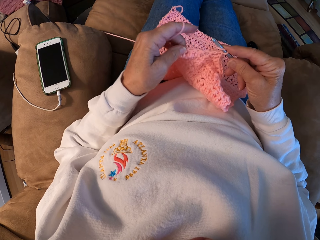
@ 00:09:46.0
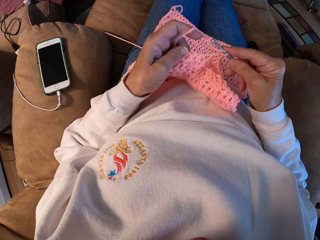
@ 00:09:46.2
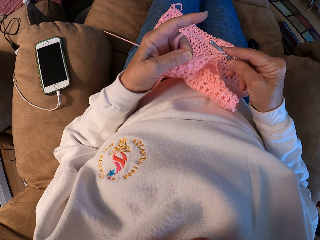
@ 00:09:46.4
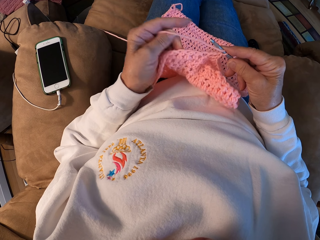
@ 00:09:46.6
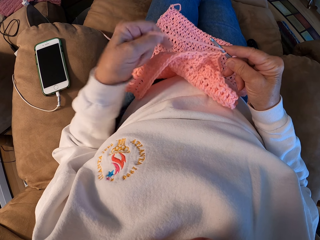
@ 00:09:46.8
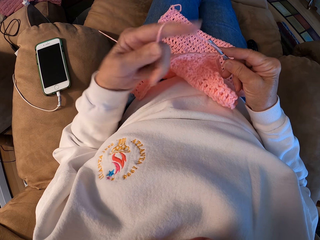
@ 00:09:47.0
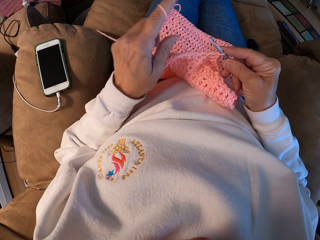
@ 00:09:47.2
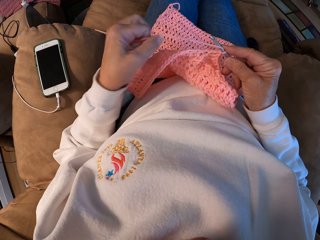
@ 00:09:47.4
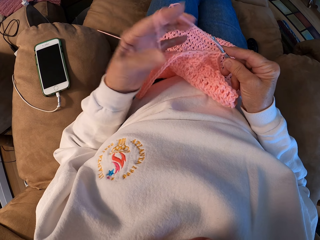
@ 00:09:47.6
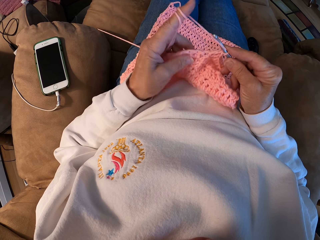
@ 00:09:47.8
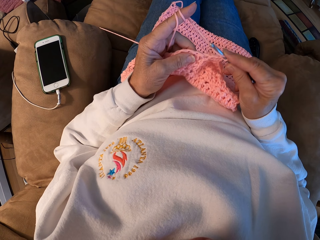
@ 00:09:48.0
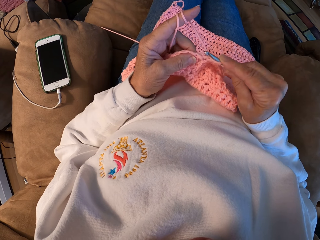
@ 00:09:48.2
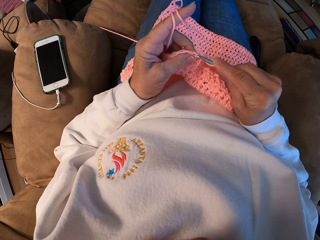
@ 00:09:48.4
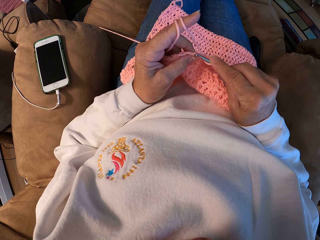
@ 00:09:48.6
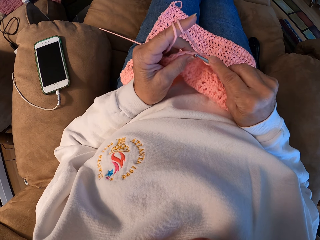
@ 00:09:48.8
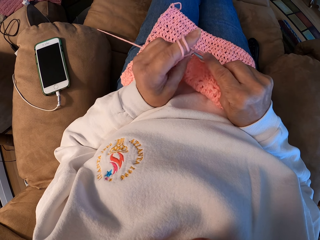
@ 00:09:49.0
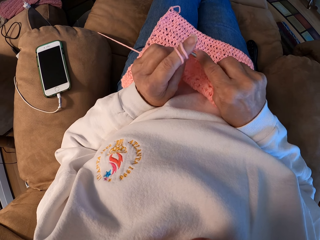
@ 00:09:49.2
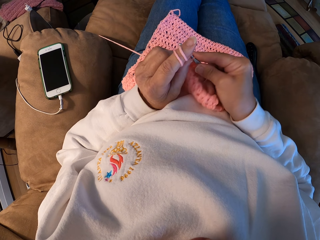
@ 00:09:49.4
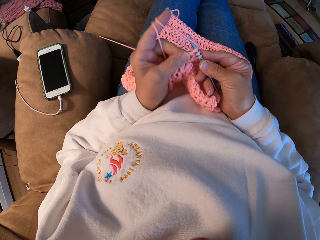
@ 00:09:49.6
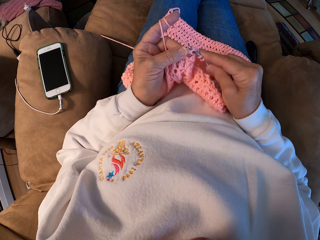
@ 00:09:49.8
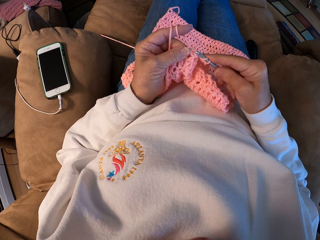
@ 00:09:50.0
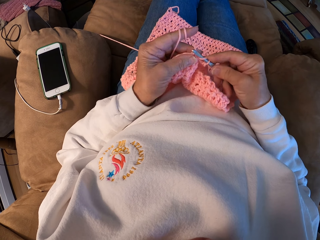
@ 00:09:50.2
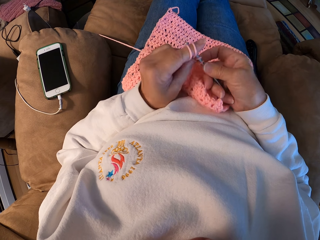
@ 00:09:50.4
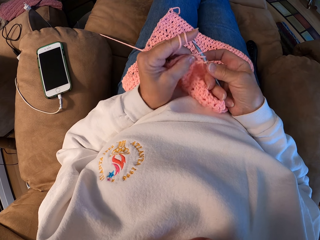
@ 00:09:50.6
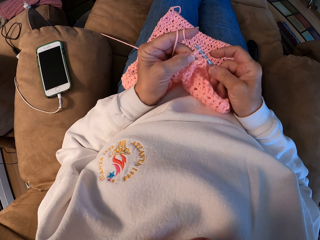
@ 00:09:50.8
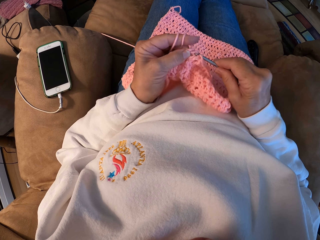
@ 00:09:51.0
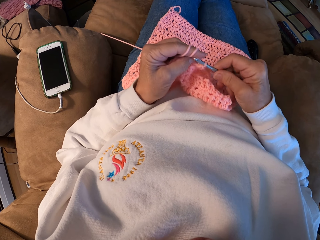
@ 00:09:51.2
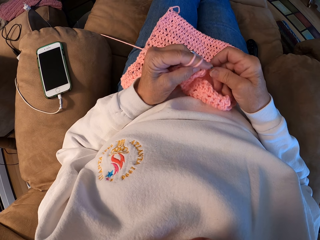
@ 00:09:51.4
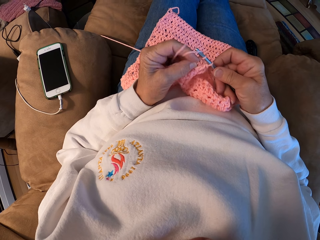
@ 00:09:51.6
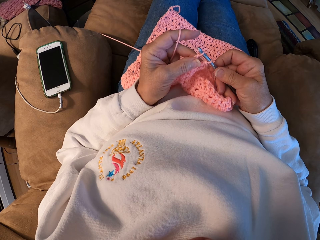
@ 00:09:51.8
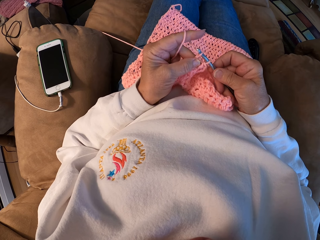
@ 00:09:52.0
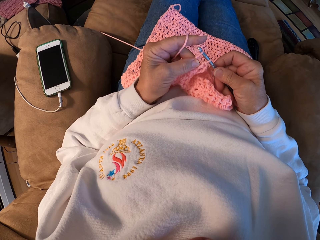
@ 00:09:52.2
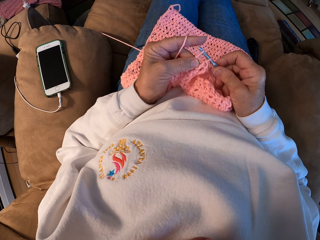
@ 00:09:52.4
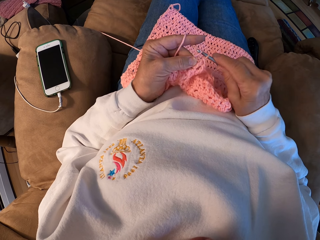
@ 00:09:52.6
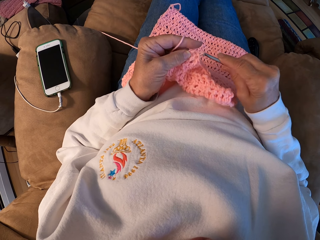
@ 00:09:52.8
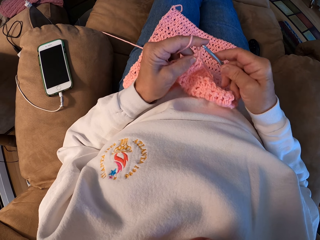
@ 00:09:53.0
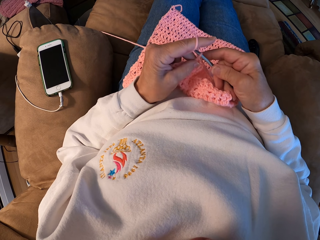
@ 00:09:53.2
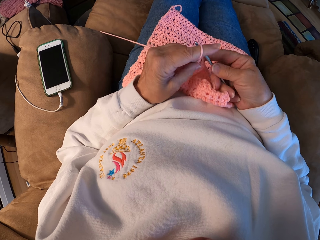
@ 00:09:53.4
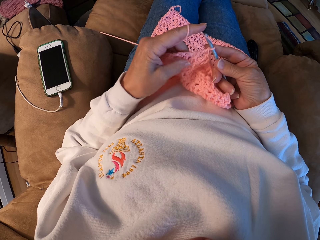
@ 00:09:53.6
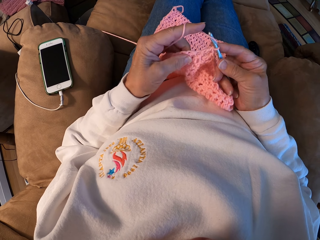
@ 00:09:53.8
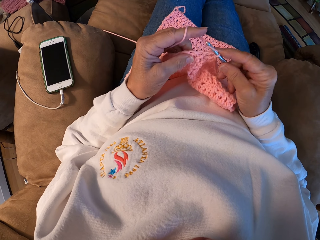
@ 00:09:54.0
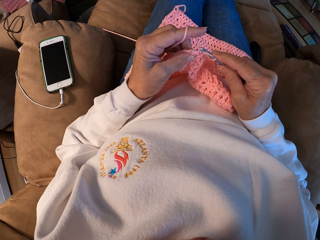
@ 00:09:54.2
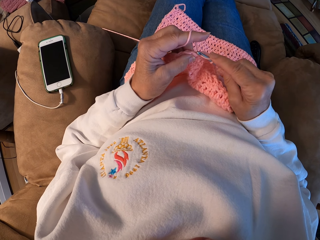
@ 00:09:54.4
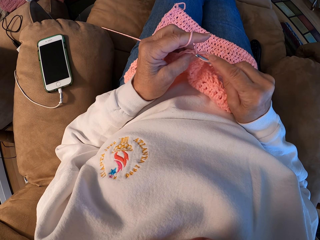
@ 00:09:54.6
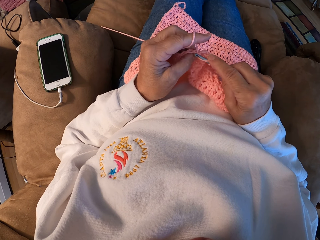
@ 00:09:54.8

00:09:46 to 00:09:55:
The camera wearer rolls the yarn around her finger. She crochets the yarn with a hook.

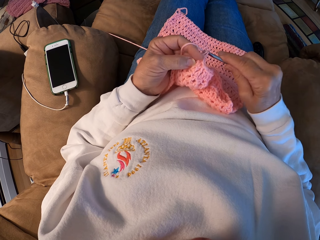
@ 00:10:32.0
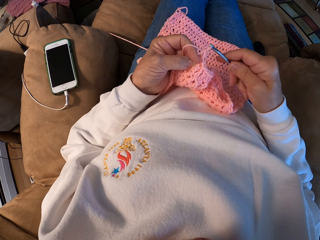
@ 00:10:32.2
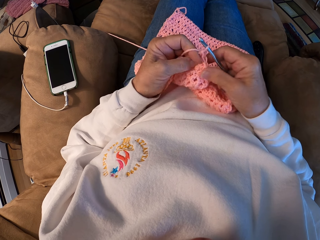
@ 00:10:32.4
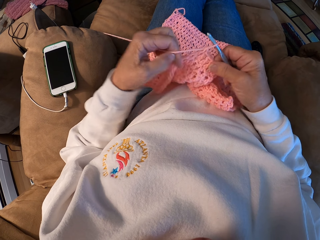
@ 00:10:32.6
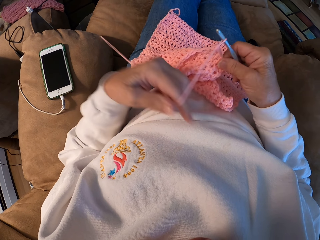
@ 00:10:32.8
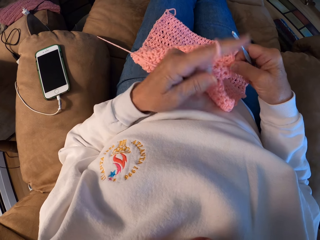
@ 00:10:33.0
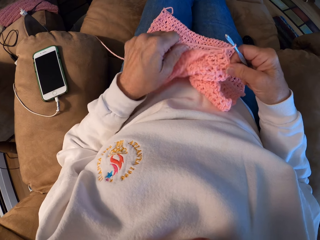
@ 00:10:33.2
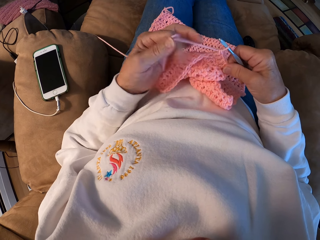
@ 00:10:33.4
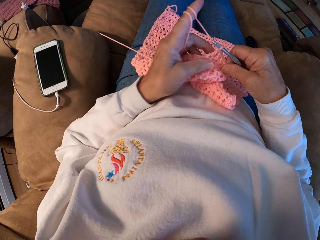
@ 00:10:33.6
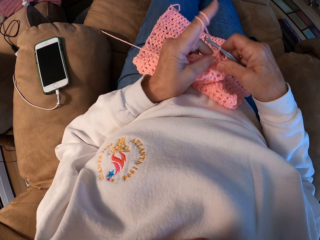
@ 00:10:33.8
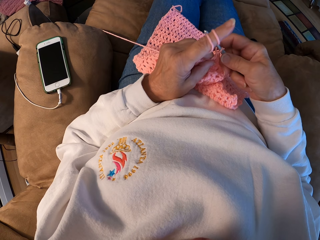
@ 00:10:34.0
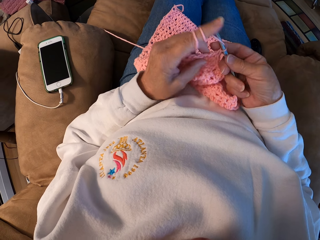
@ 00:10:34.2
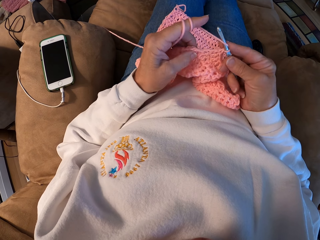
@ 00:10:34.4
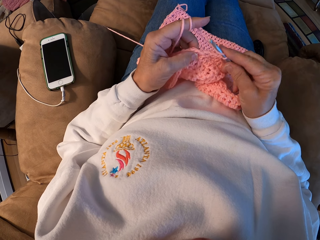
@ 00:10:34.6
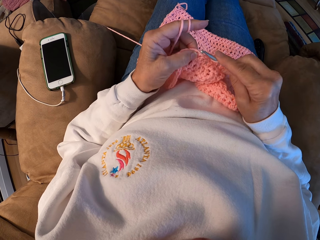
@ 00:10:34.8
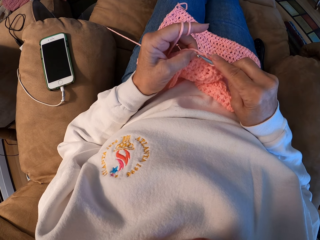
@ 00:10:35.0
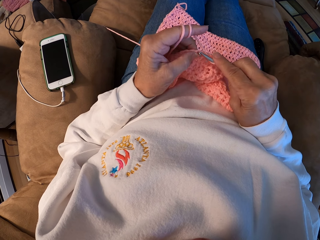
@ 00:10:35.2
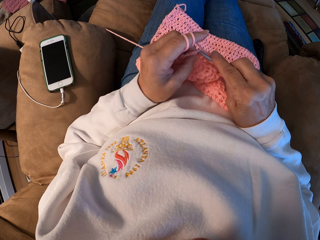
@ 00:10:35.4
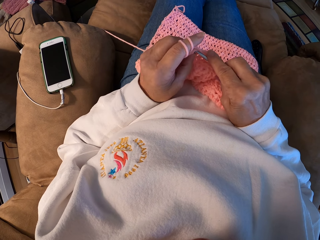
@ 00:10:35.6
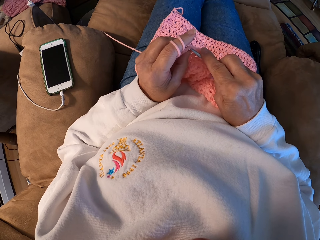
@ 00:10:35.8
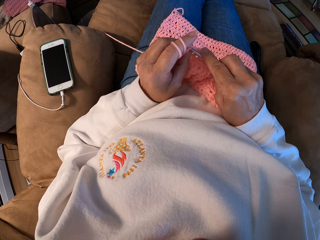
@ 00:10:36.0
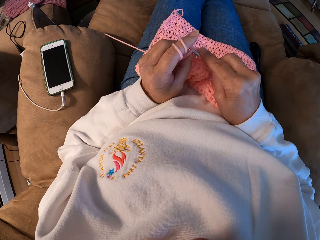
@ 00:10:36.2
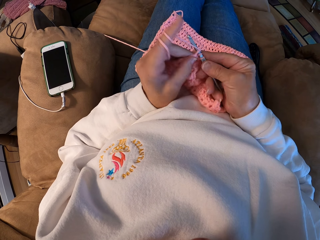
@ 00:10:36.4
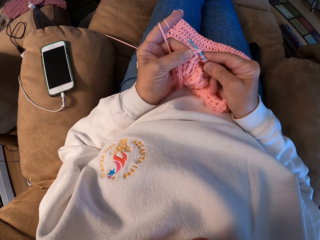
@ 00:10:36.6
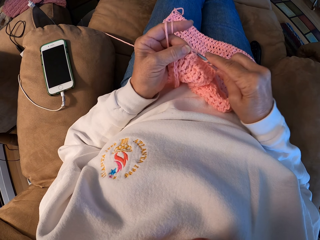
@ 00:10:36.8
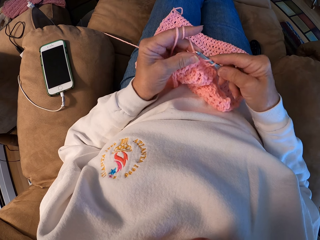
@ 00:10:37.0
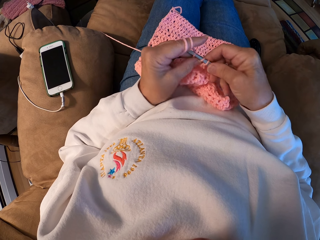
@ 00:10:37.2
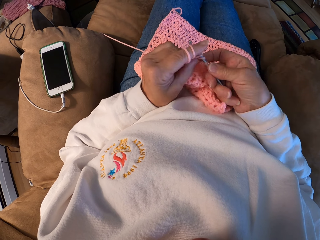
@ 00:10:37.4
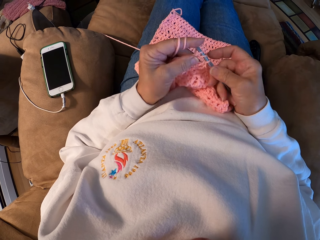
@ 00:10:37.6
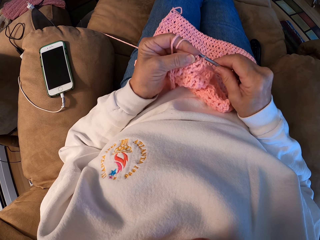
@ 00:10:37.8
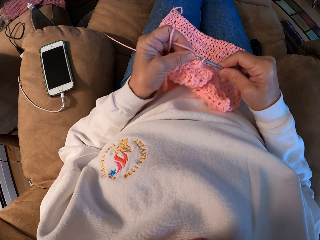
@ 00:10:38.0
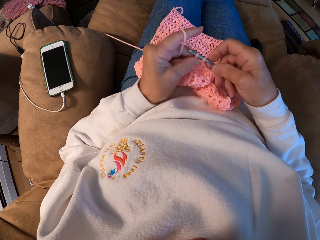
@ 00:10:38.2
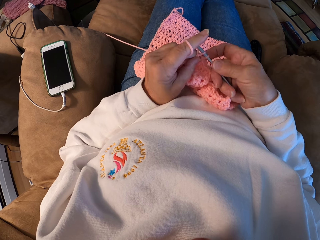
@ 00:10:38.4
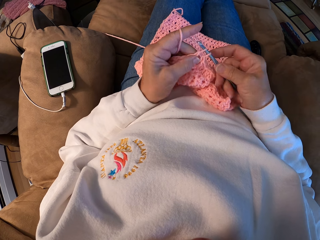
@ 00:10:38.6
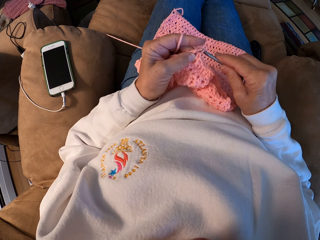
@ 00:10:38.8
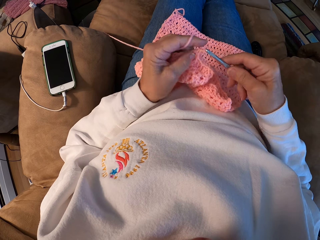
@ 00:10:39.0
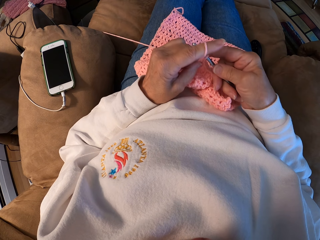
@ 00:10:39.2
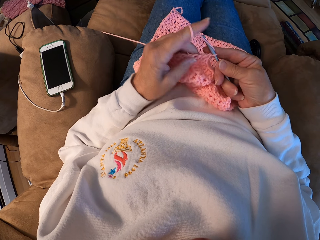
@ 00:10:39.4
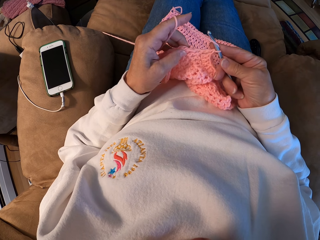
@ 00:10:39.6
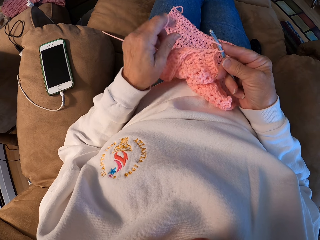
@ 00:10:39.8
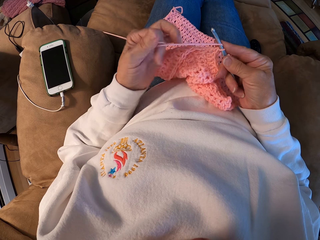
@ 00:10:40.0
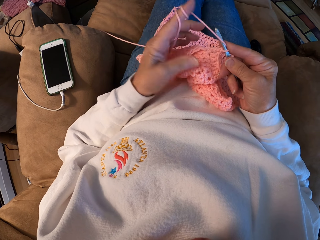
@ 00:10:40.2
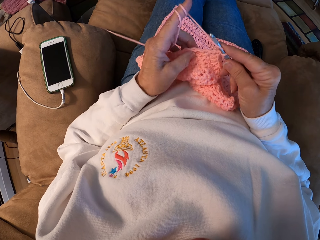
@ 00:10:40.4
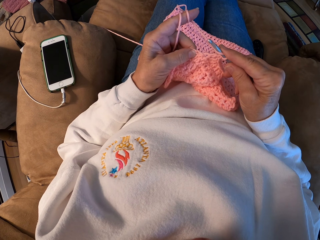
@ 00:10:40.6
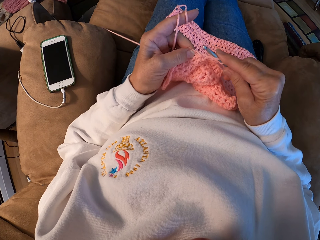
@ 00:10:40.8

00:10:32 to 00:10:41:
The camera wearer rolls the yarn around her finger. She crochets the yarn with a hook.

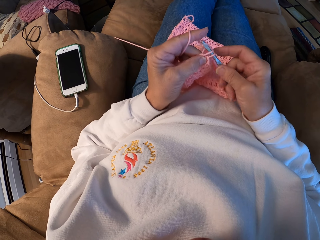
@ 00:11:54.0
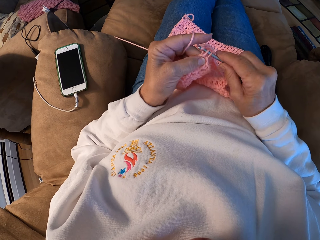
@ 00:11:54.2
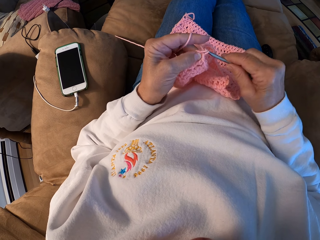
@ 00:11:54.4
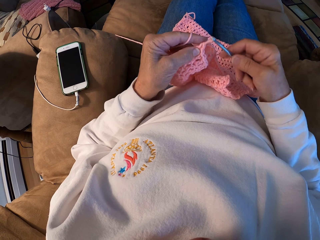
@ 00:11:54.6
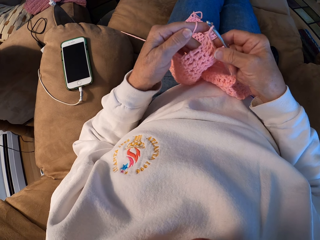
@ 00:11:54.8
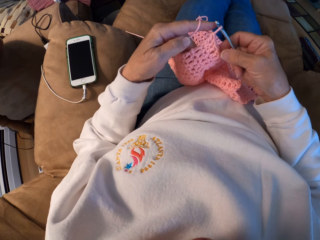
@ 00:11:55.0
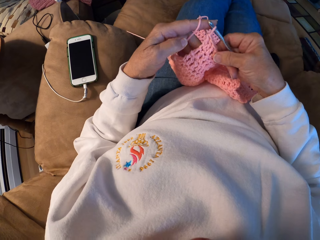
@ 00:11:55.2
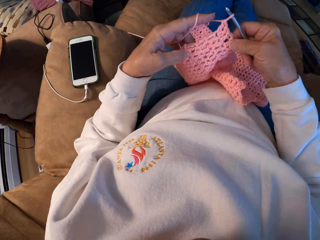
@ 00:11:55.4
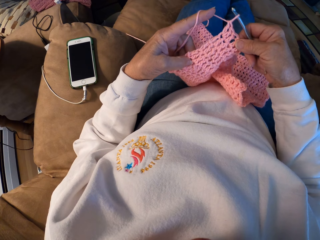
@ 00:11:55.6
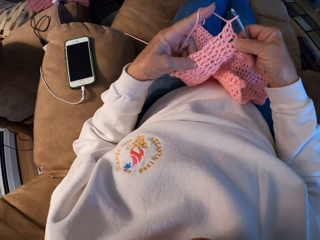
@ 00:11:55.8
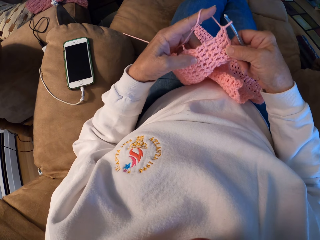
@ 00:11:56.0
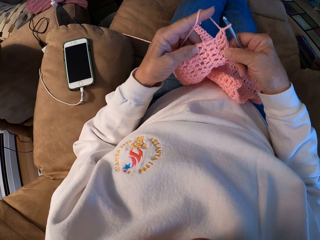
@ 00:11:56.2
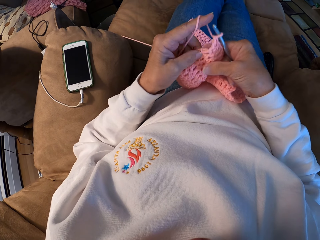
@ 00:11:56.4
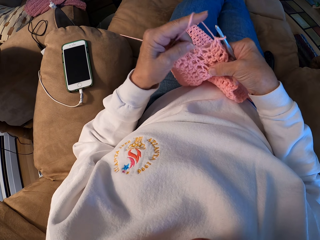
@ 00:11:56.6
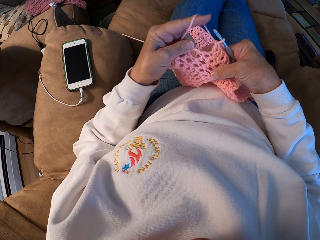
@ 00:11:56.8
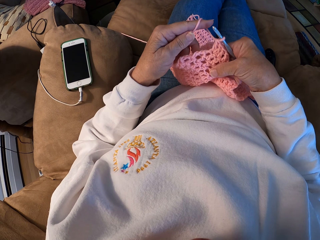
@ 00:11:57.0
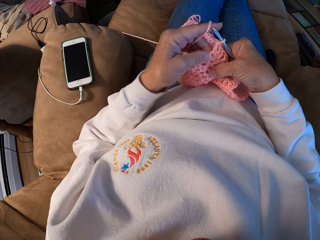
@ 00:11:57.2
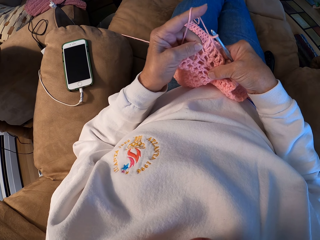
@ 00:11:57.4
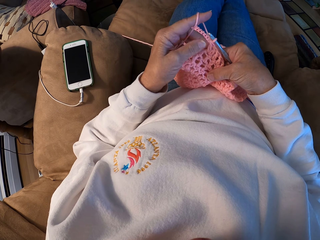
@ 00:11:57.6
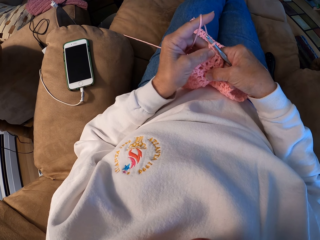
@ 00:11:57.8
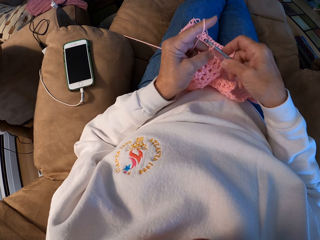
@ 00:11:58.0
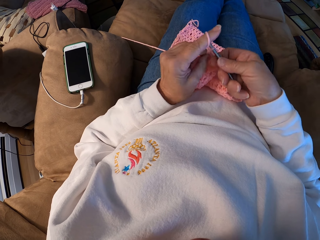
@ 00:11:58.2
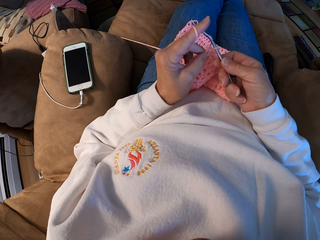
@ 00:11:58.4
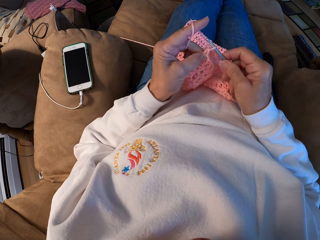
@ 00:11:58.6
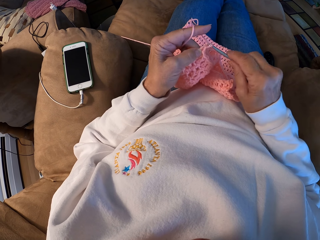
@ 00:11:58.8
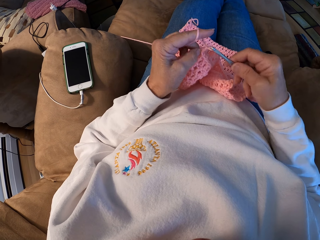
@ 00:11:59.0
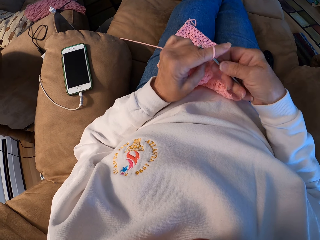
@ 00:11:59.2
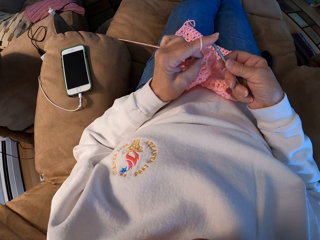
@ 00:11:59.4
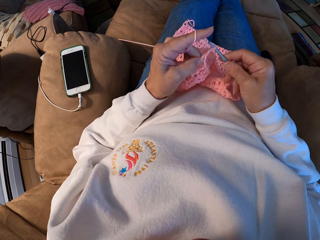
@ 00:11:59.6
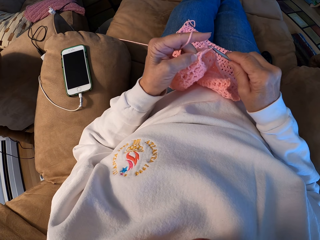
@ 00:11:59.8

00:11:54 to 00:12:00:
The camera wearer examines the crochet.
